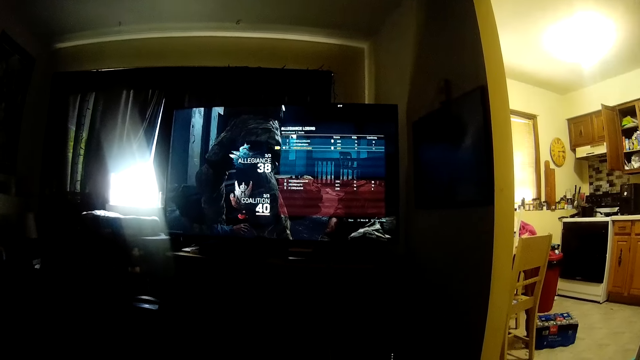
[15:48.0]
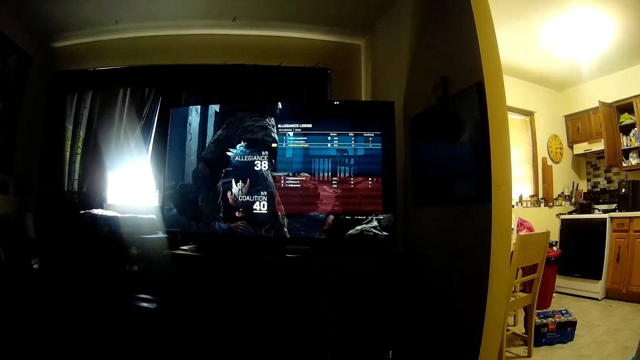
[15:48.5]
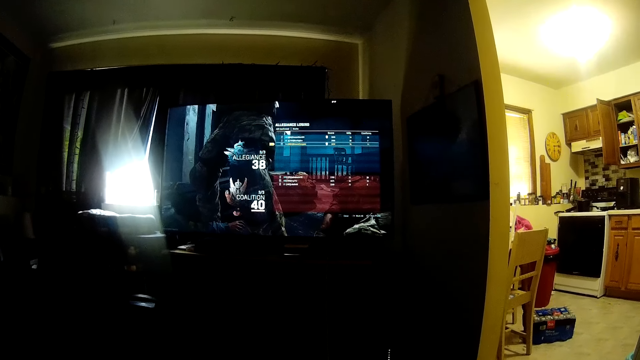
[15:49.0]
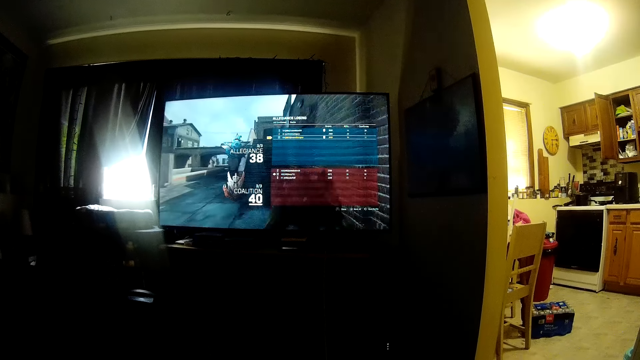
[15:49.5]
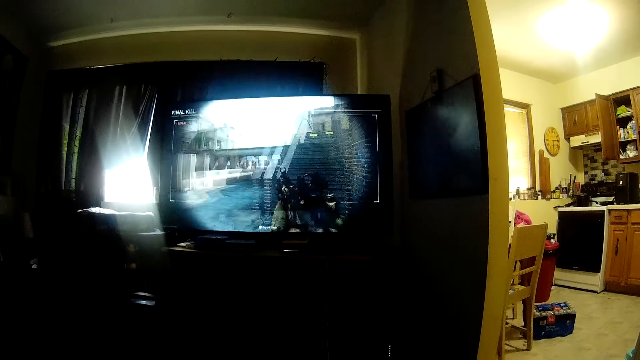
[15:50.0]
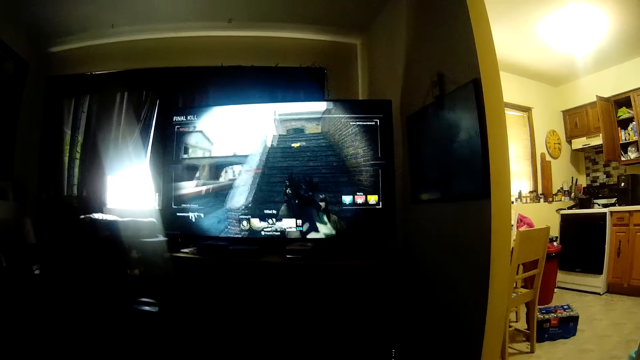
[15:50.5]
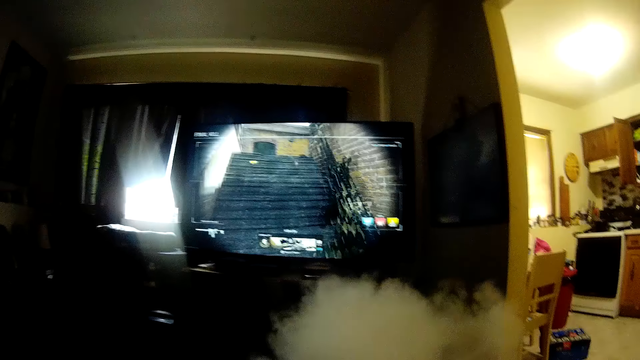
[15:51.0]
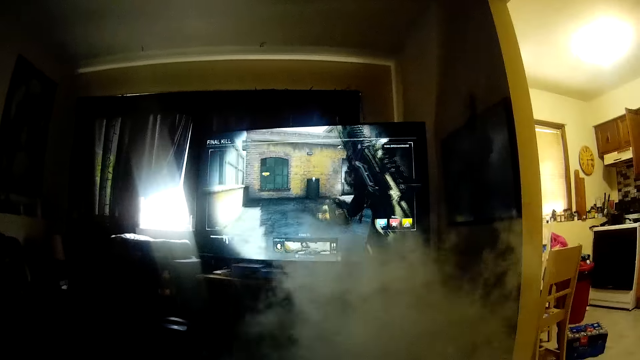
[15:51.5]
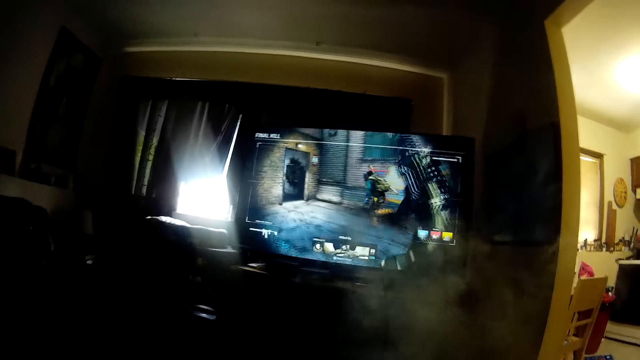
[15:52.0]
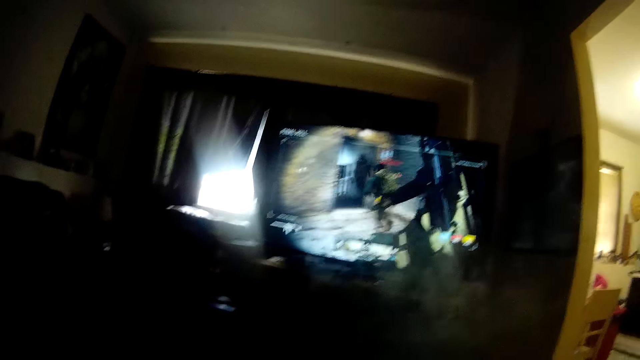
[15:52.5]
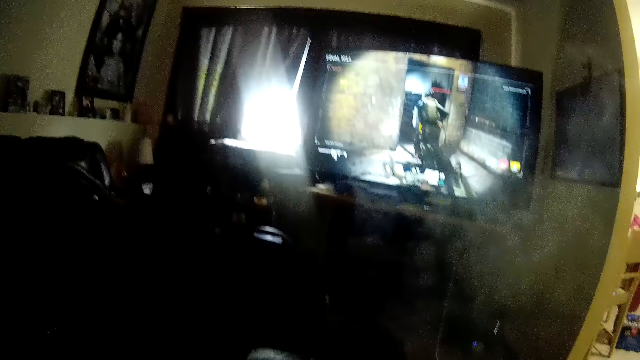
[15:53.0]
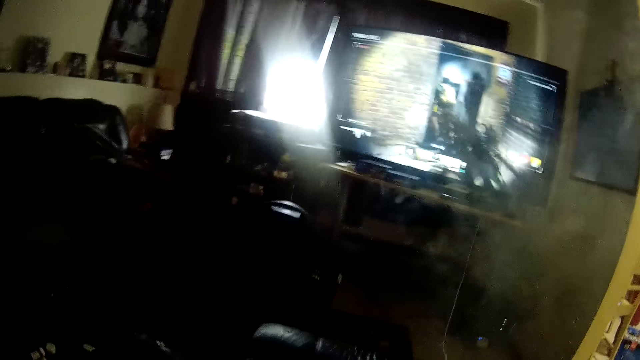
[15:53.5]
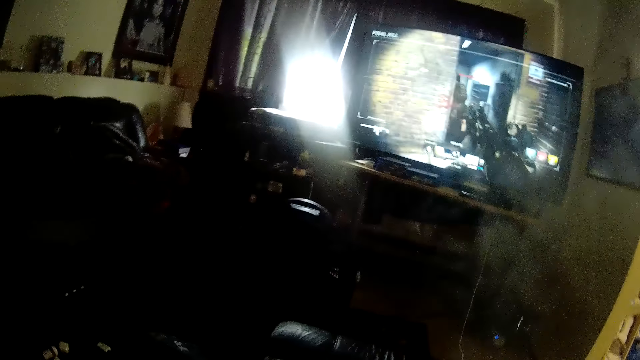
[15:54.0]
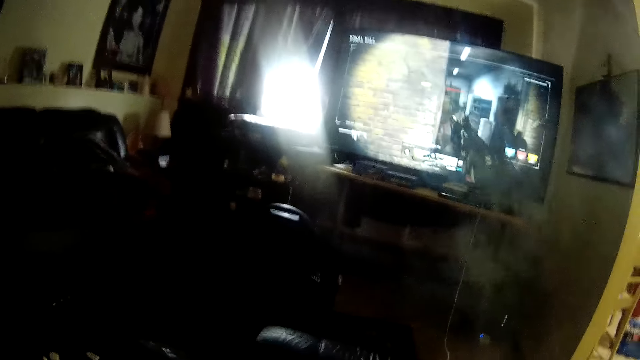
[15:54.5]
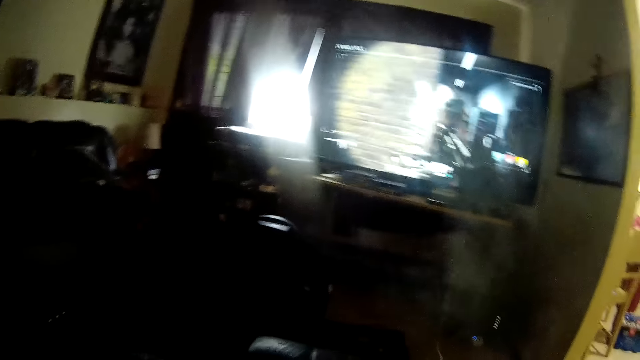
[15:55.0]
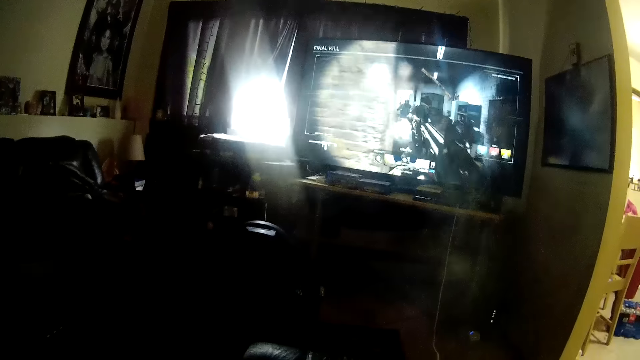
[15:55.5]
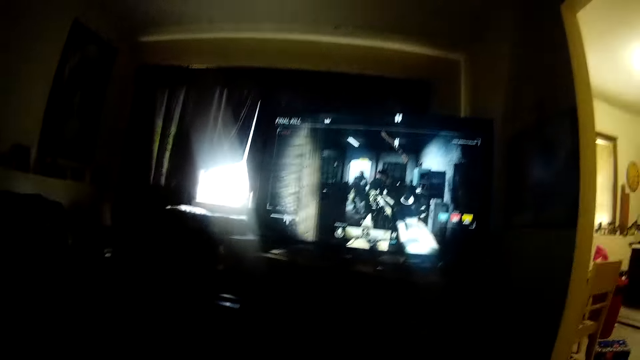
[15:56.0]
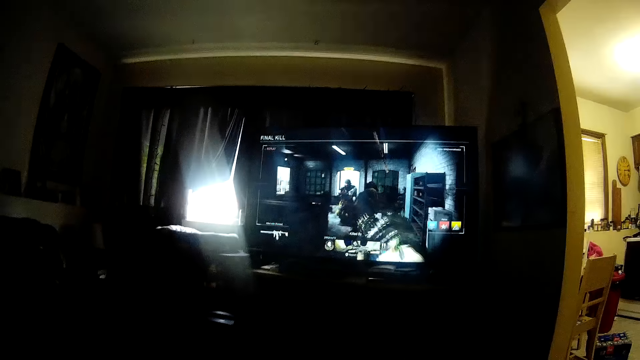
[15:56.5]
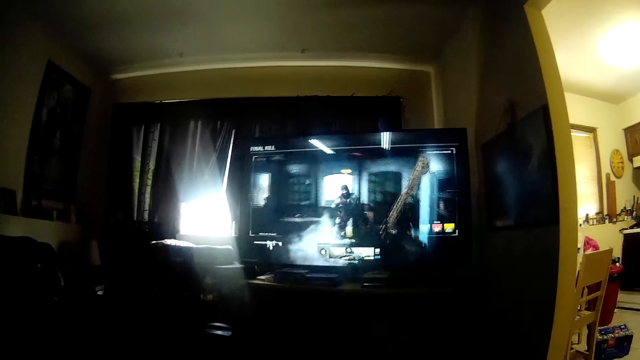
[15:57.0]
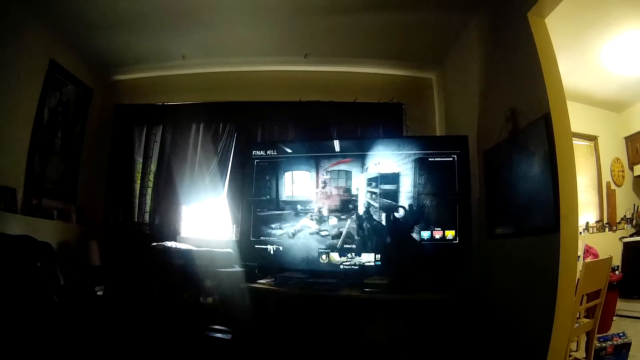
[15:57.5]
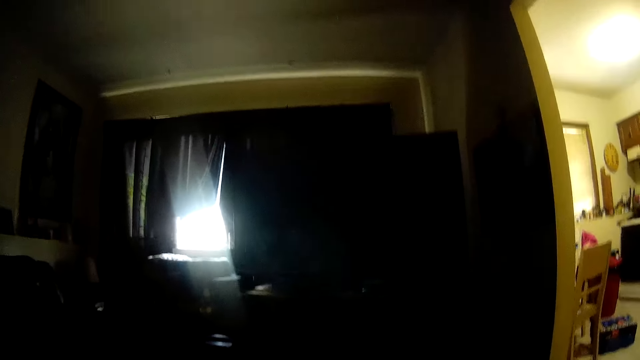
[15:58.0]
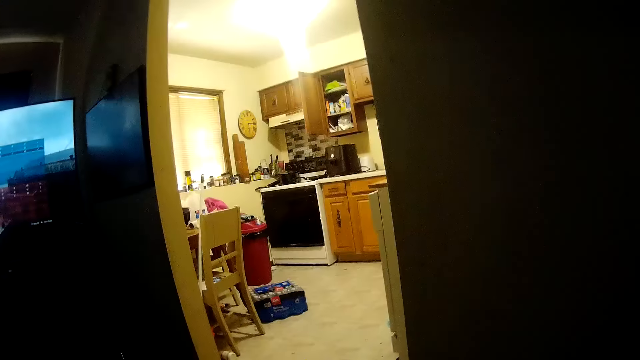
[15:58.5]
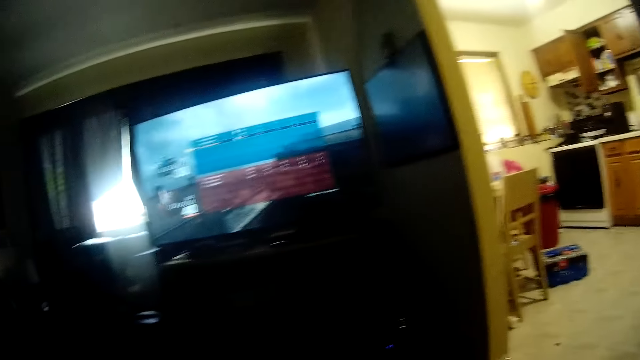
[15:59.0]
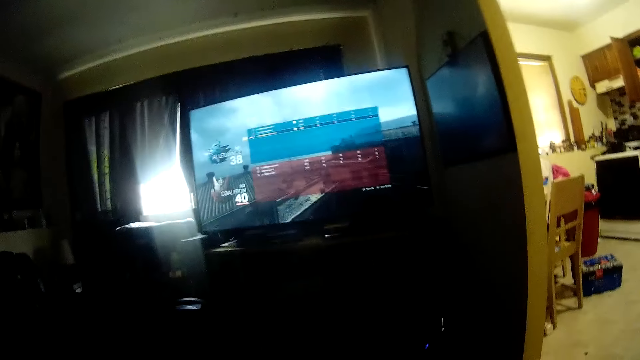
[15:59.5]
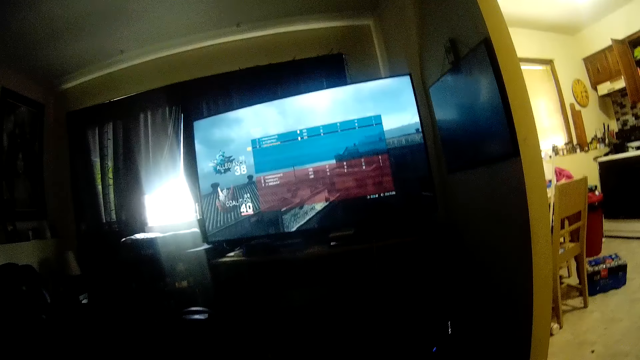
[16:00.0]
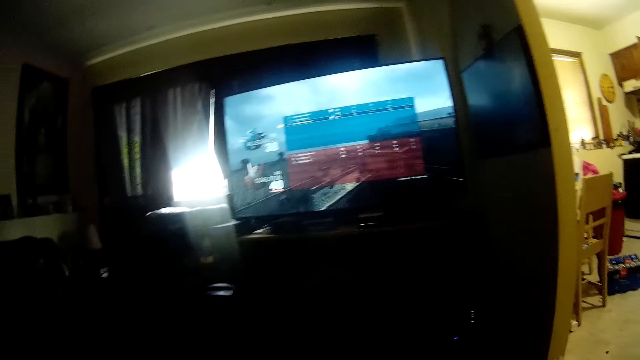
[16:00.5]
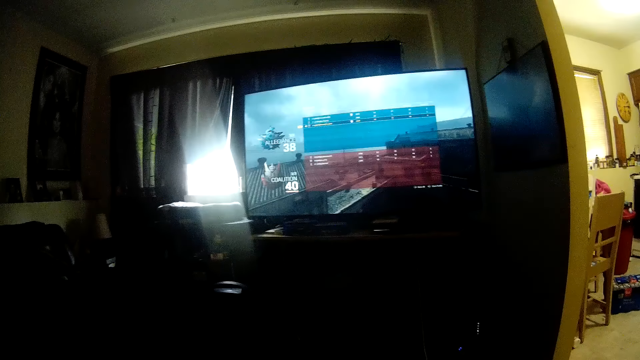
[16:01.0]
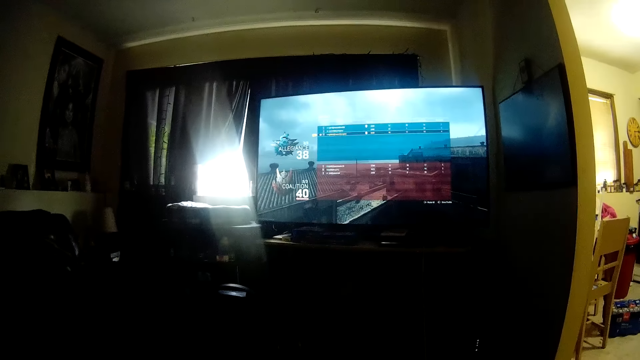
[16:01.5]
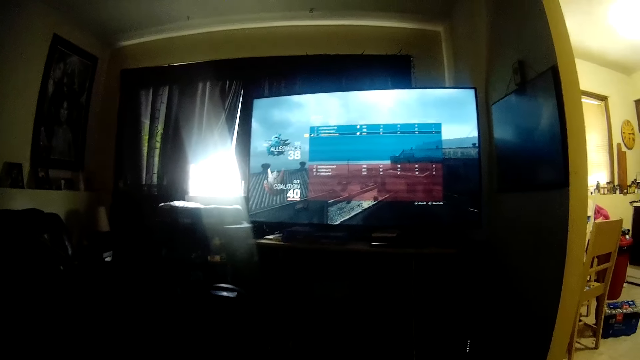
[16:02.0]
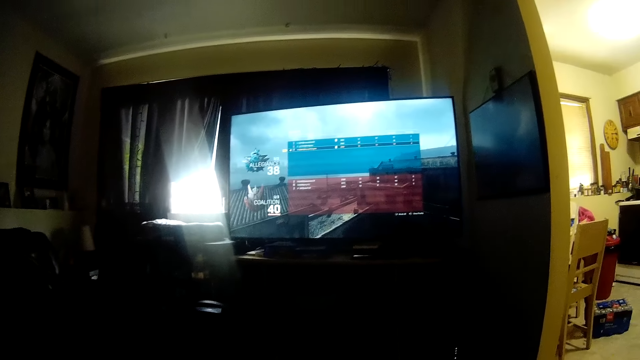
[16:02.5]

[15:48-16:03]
The camera wearer looks at a television. They stretch a hand forward. They look around a room.

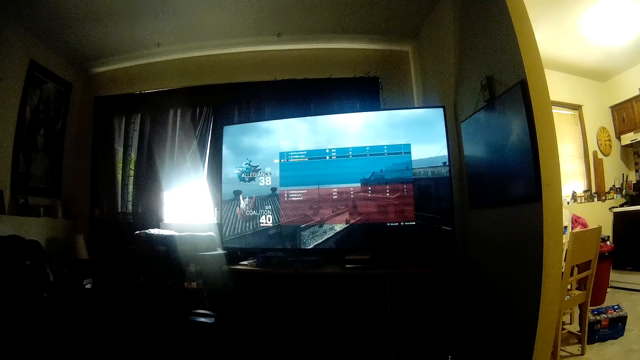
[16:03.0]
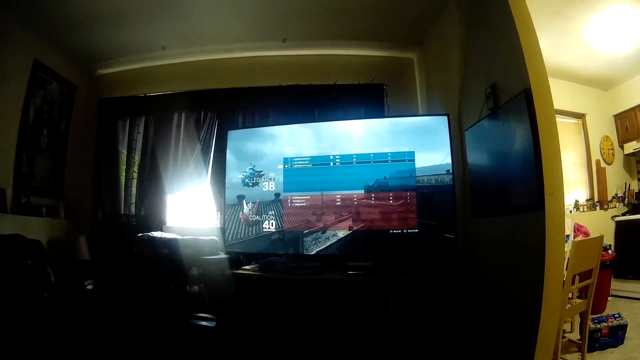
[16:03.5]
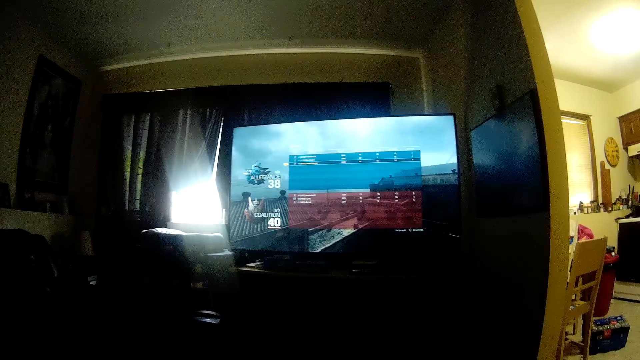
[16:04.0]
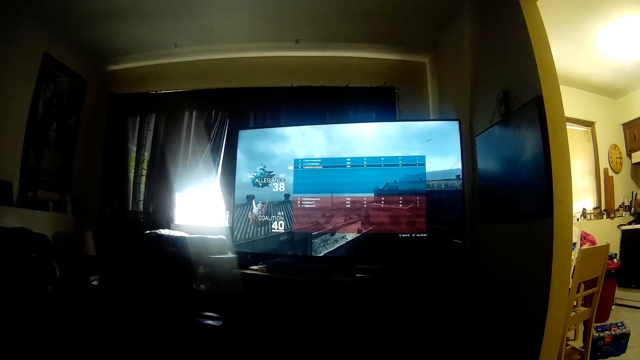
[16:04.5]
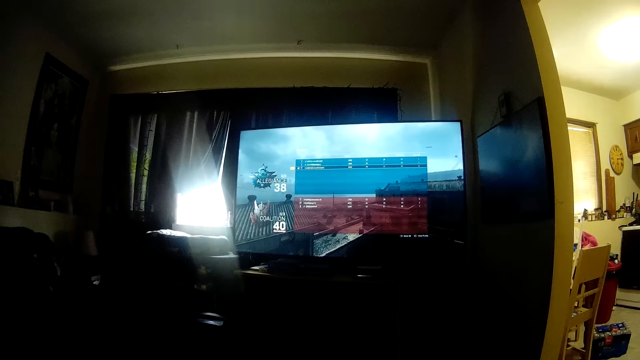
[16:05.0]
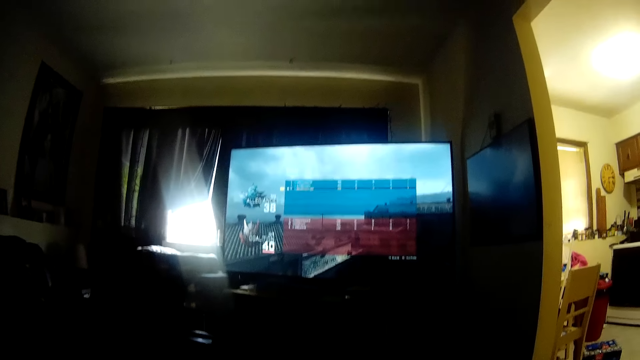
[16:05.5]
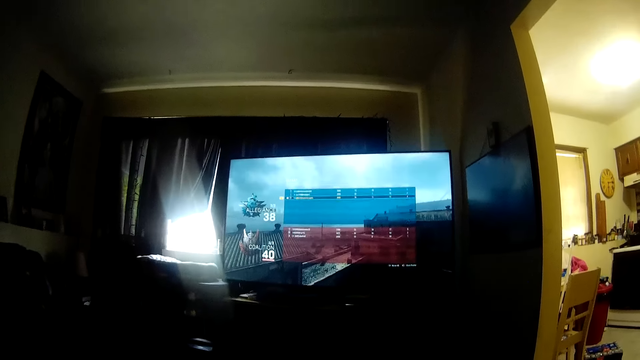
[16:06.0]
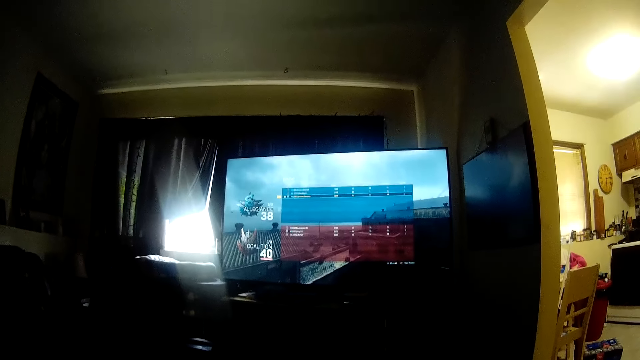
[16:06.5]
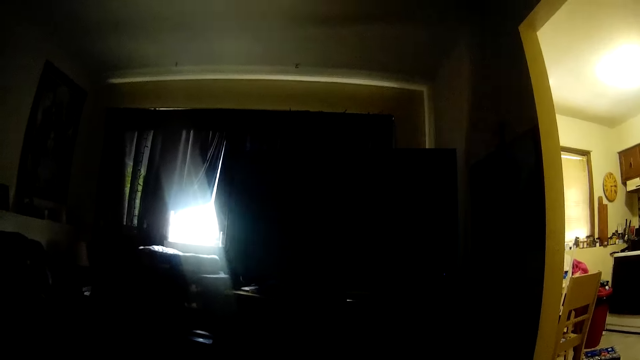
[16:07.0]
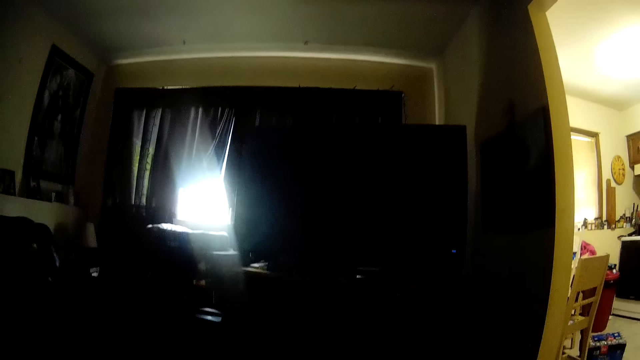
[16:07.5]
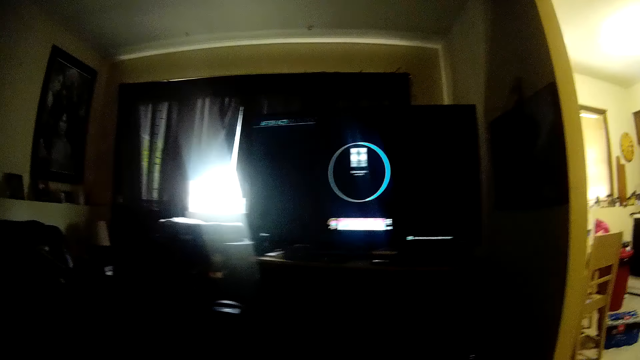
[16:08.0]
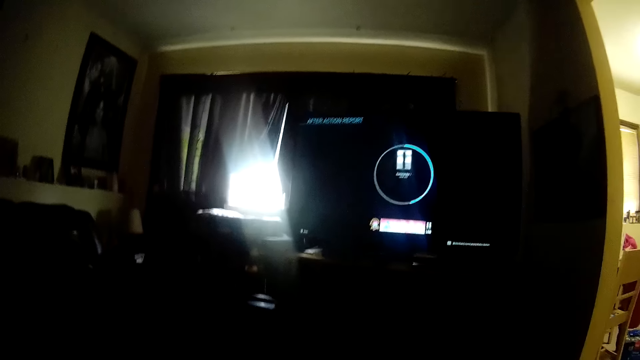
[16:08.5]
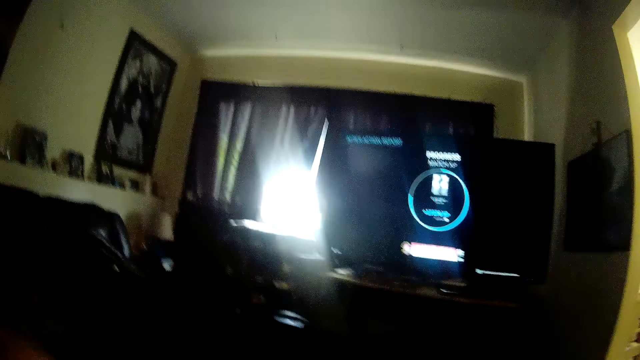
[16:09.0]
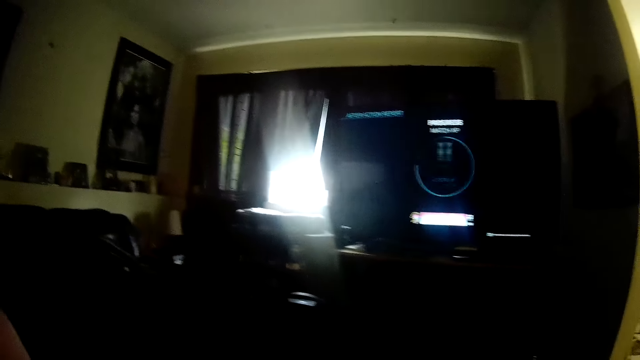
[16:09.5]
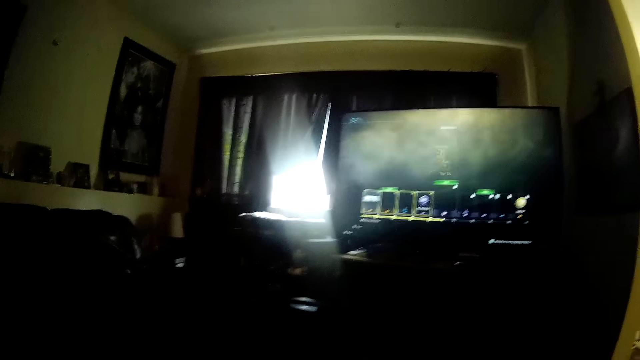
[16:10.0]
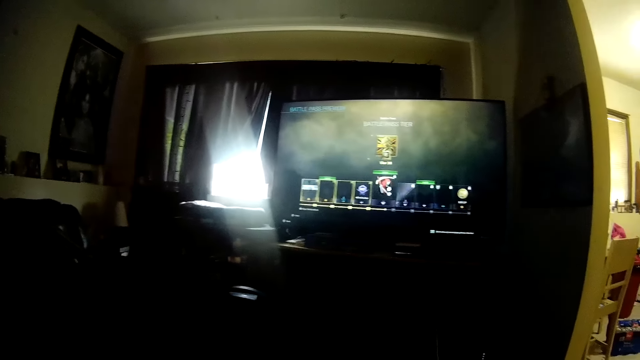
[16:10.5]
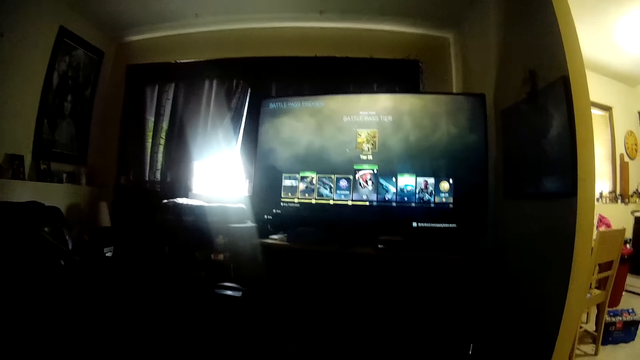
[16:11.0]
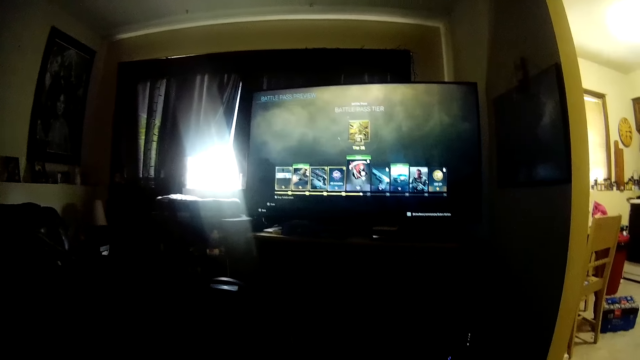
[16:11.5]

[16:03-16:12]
The camera wearer looks at a television. They operate the television with a hand.
